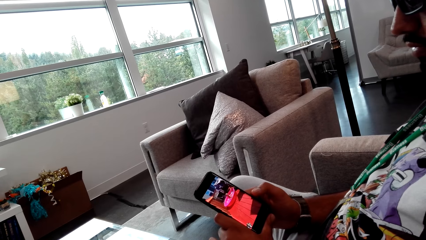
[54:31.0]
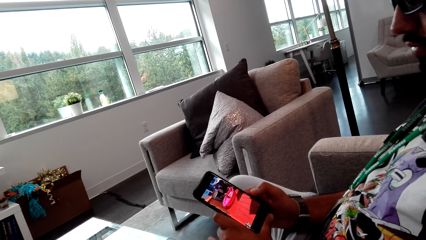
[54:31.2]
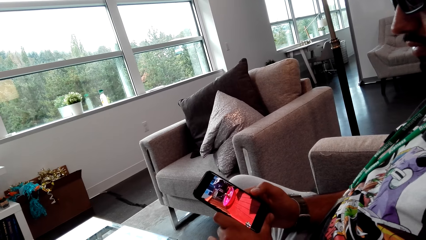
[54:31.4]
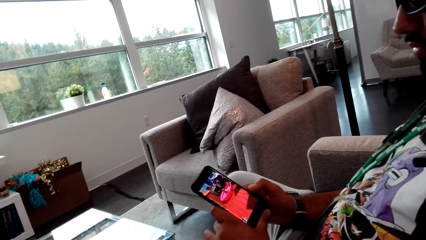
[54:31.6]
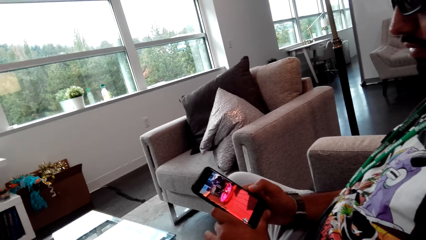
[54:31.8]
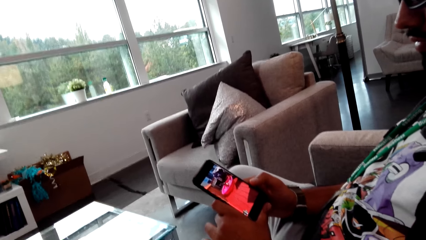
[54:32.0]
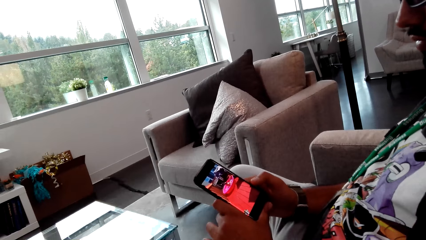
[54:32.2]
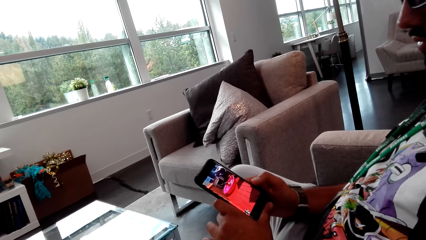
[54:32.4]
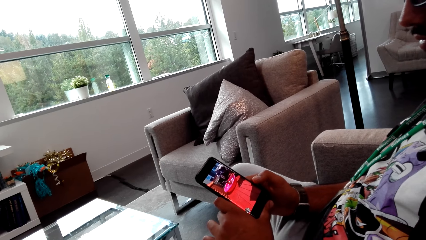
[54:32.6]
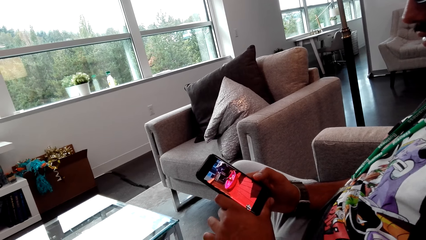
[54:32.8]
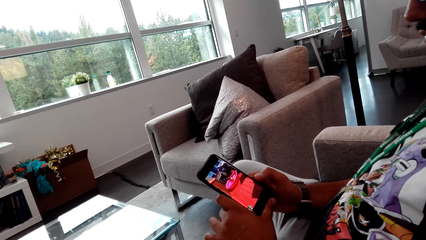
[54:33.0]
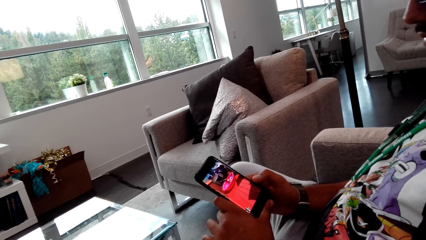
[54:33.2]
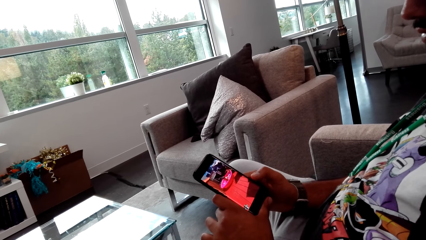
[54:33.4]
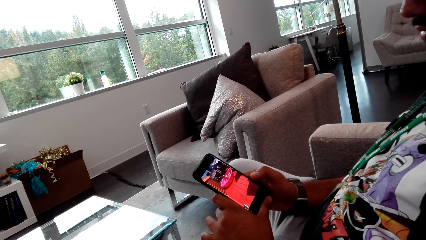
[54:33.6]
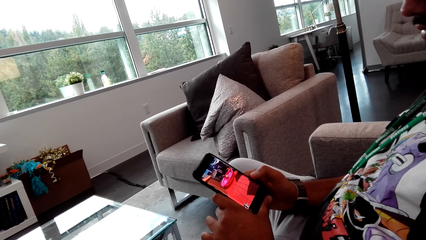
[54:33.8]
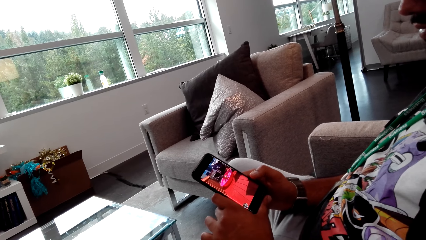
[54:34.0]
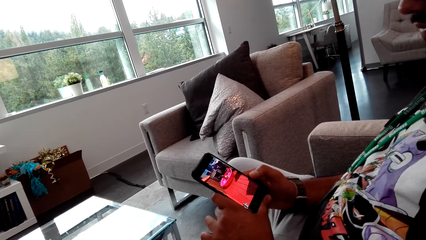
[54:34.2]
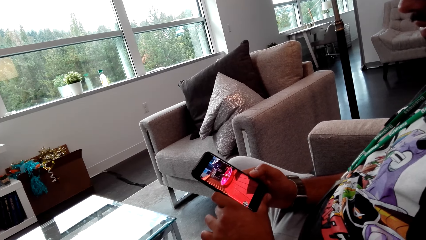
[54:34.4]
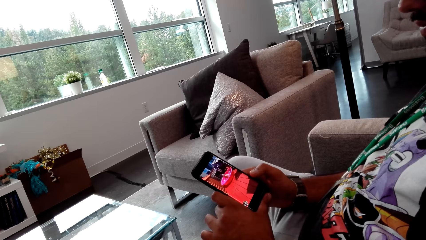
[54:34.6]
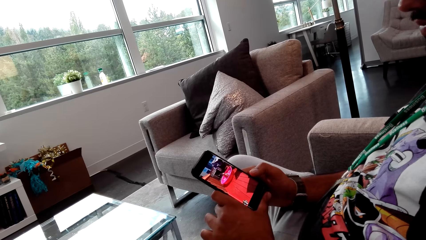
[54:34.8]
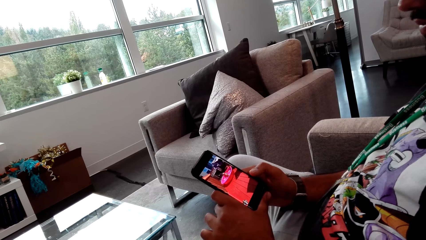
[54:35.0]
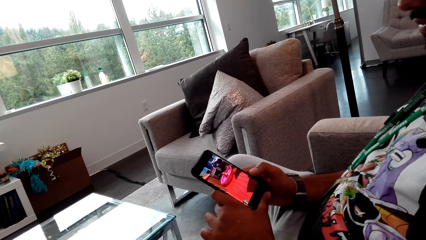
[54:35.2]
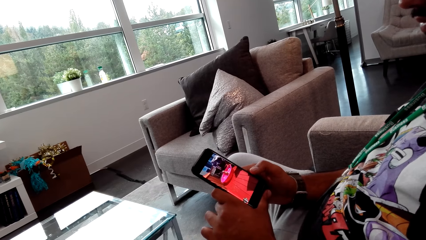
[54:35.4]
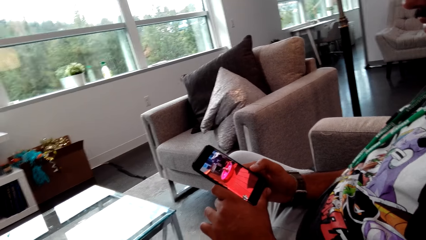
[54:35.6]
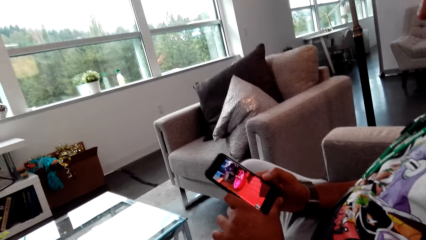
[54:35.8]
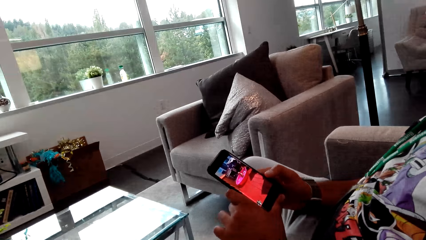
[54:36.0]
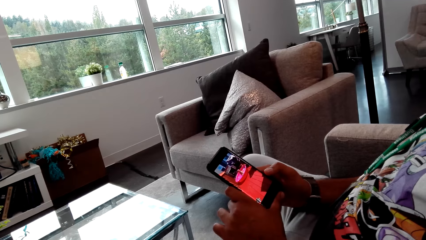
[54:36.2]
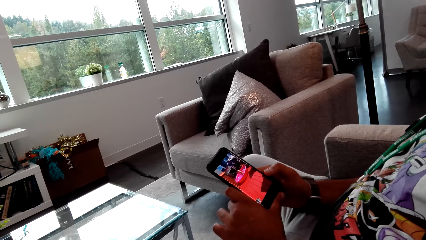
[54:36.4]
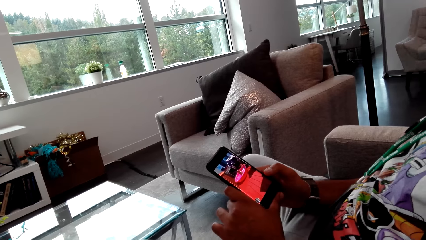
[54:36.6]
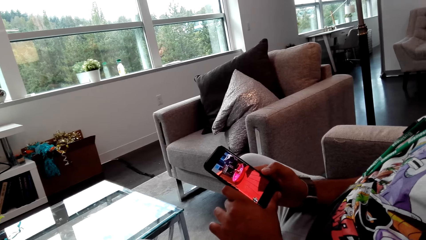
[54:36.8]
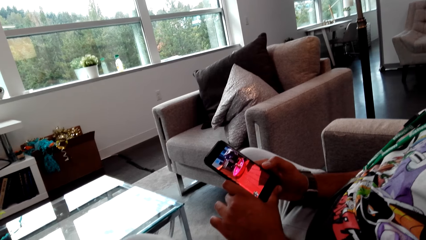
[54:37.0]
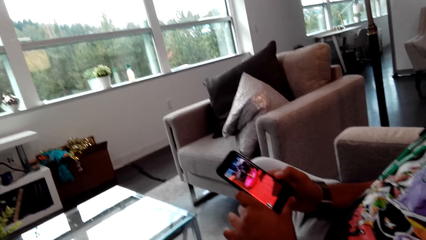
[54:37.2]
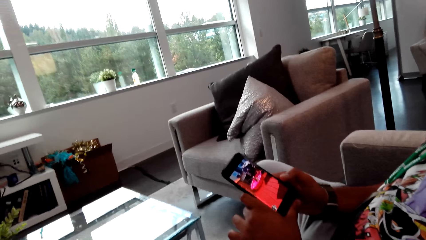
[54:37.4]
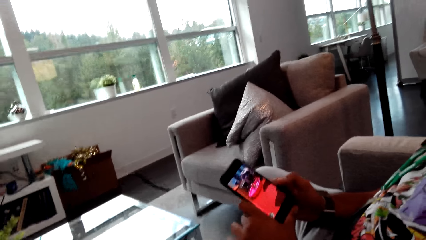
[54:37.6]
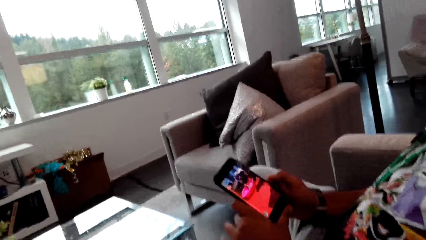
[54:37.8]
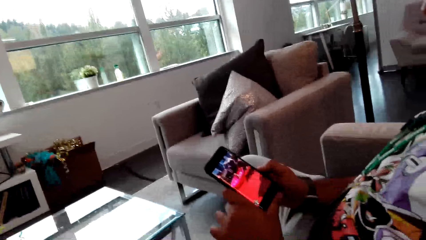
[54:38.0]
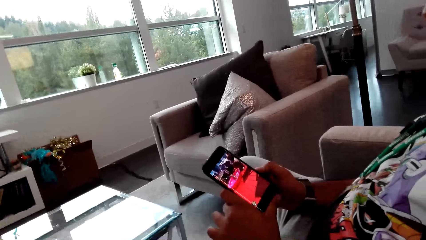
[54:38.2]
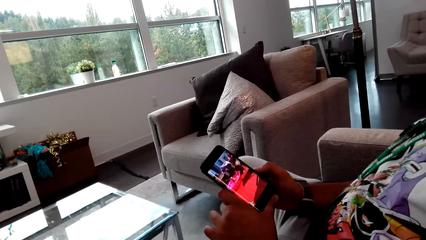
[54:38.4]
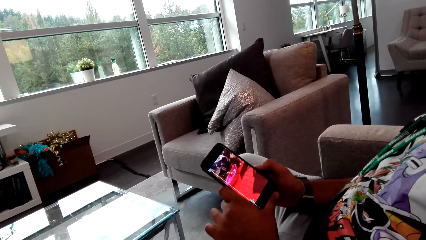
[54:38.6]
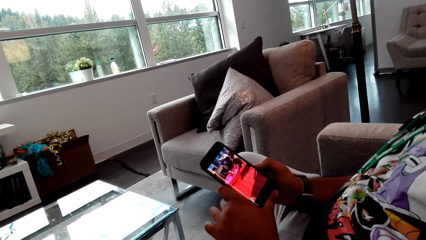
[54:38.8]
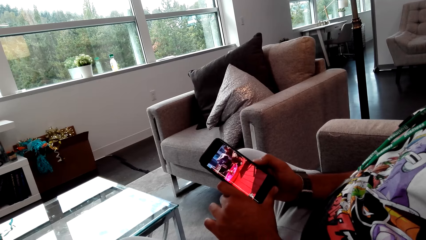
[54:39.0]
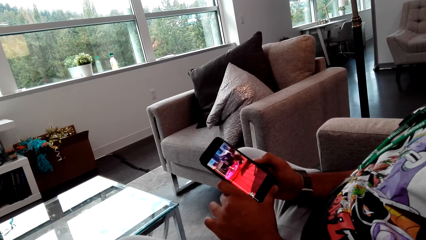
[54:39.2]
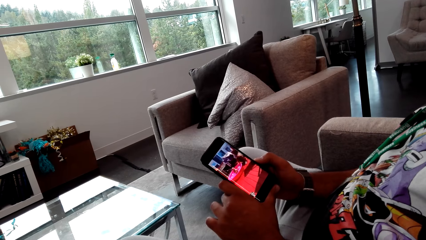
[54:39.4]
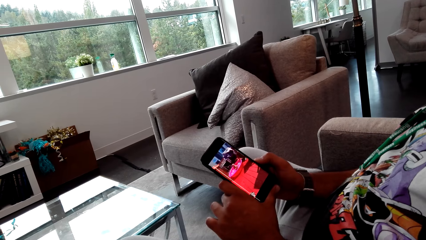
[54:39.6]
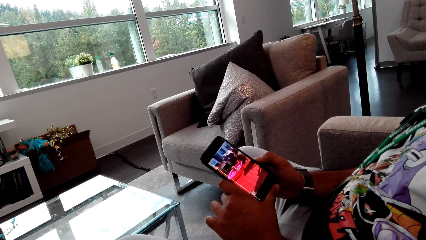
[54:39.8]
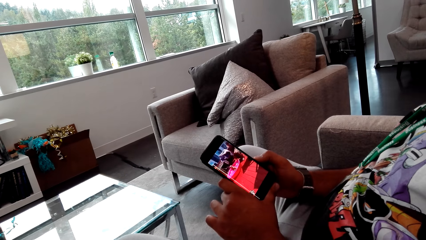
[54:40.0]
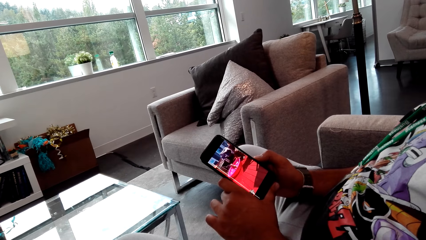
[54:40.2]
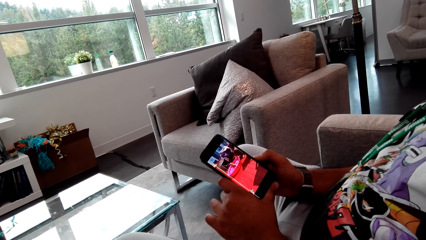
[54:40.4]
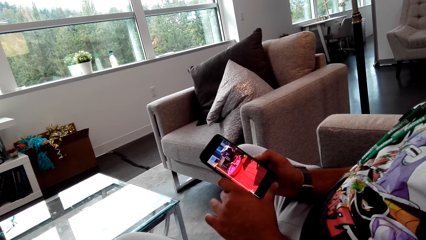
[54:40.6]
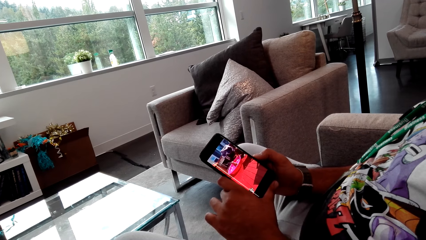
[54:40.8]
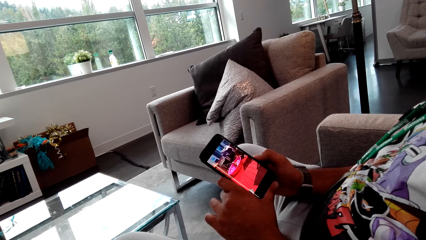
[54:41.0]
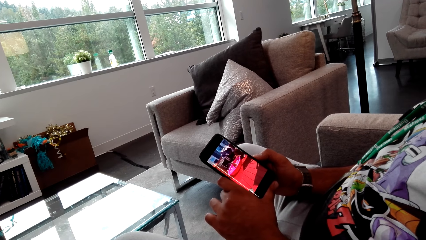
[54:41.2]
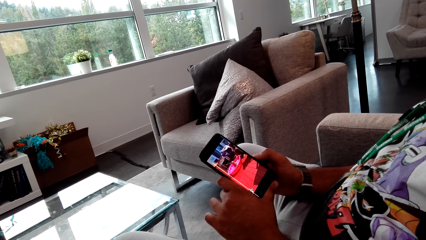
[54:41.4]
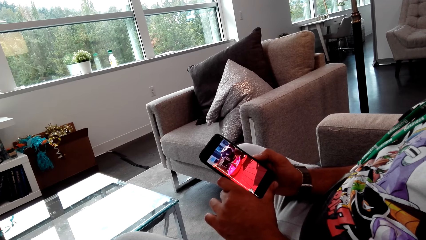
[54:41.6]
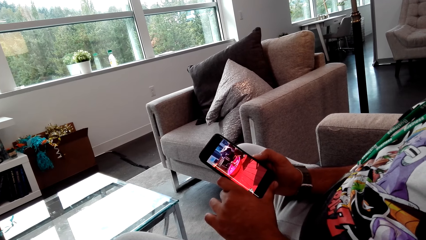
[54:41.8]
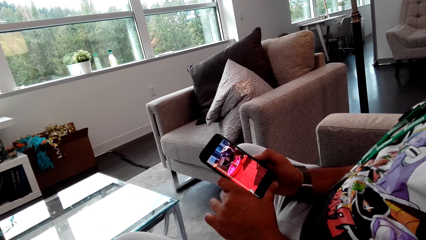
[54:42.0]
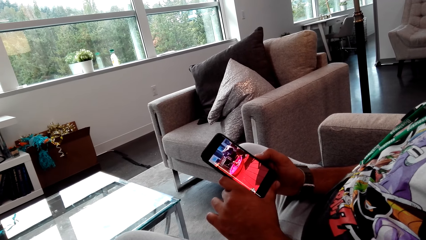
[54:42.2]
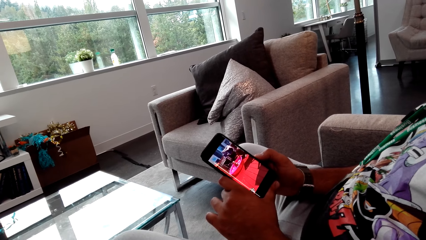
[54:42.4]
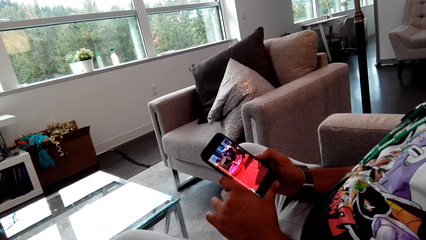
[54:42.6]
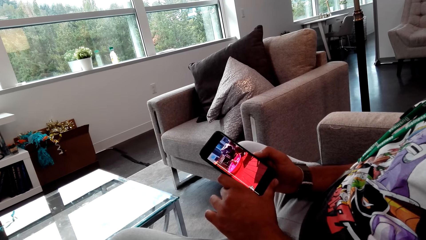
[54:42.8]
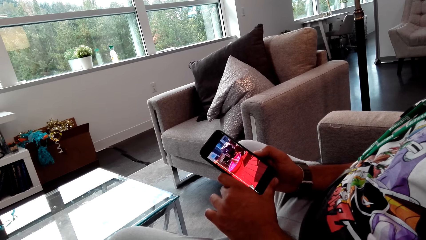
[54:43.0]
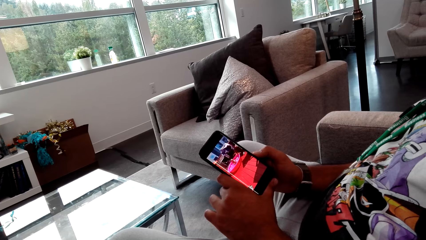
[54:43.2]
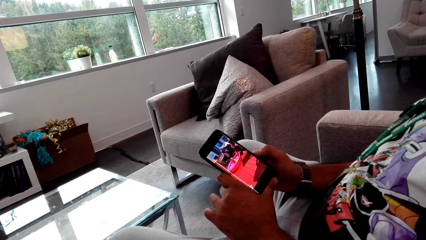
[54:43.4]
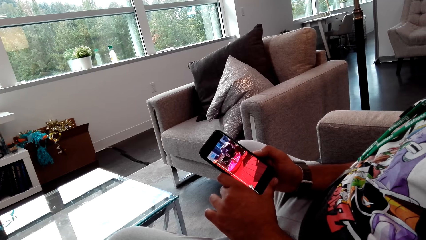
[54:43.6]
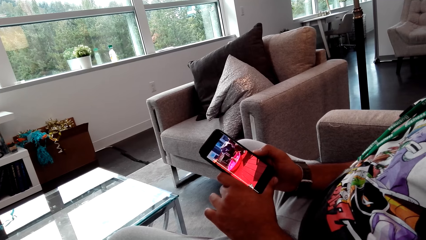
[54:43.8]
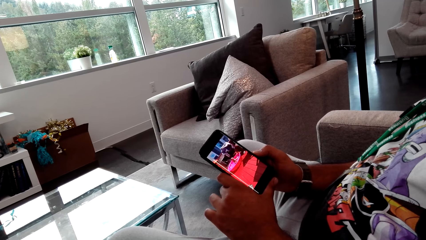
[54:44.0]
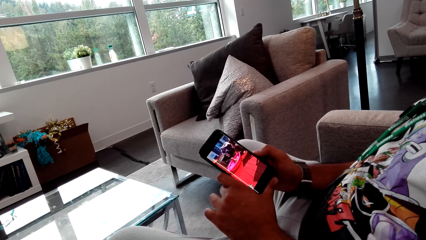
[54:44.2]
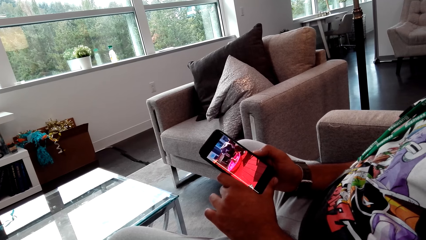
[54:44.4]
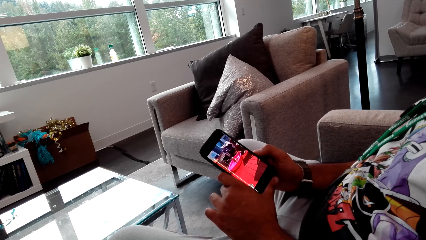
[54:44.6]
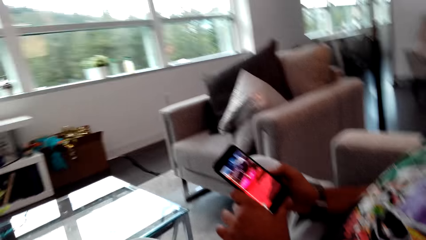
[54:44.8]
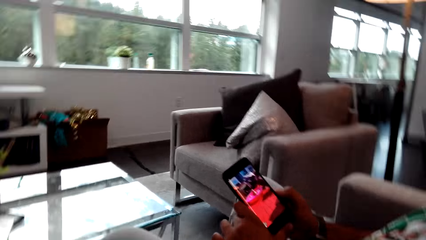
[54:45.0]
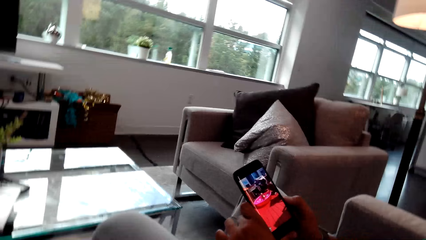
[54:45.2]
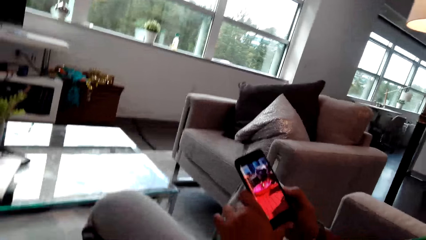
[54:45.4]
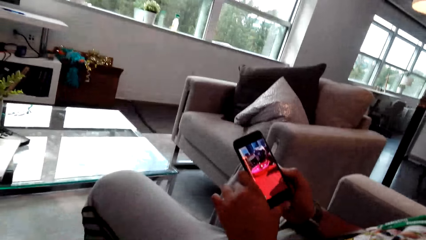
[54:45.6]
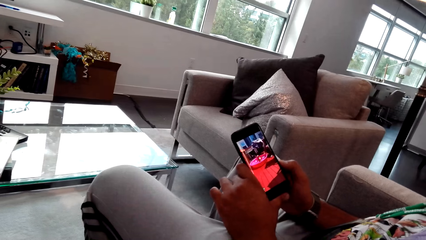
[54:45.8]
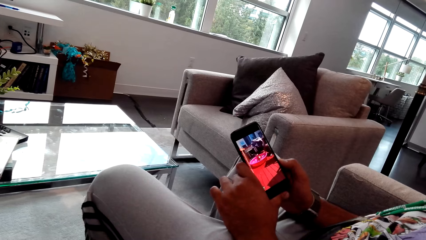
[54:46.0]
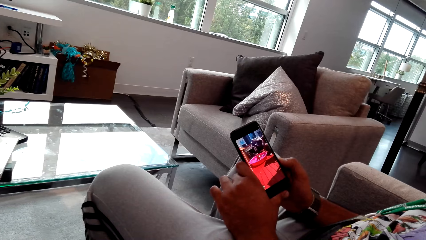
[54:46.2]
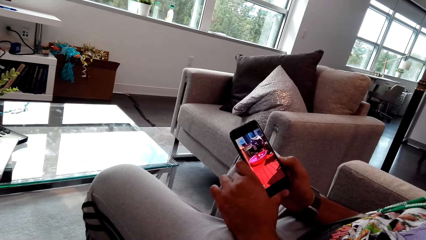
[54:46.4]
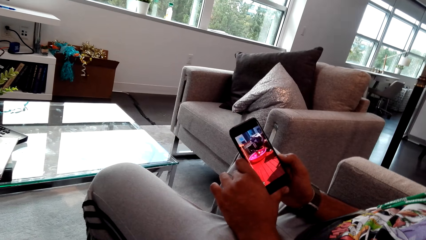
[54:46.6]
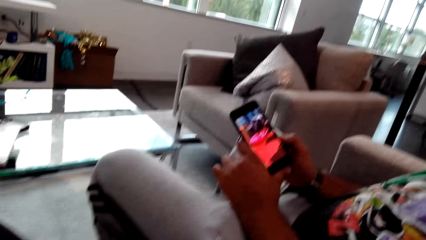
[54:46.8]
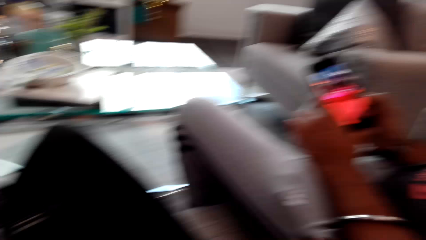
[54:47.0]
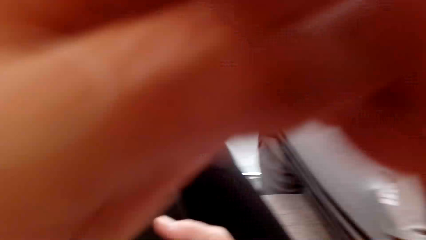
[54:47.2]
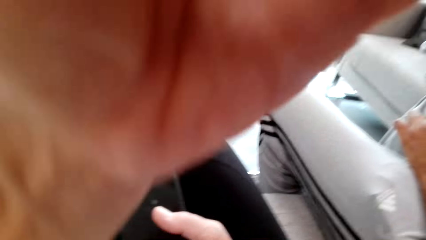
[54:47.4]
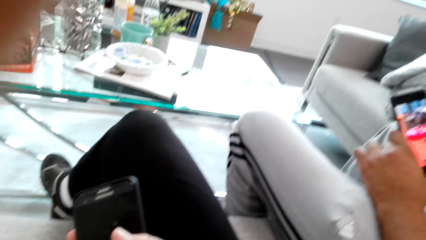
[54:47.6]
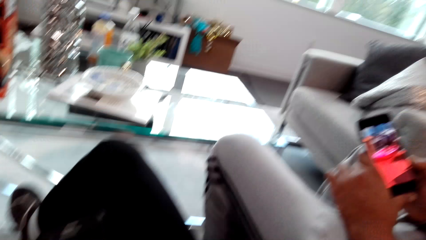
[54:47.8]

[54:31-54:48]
A man holds the phone with both hands. The camera wearer talks to the man. They adjust the camera.
